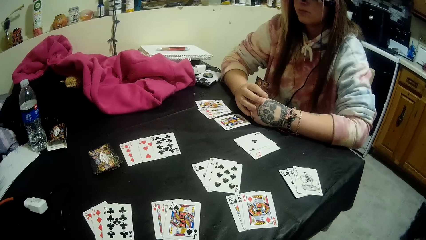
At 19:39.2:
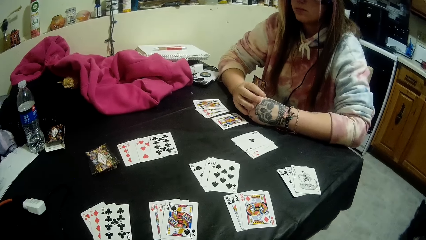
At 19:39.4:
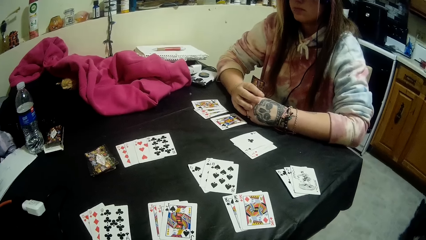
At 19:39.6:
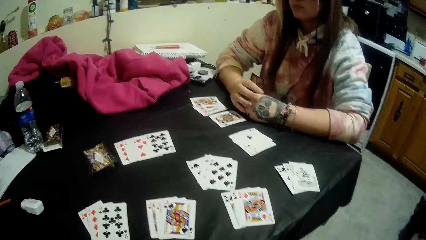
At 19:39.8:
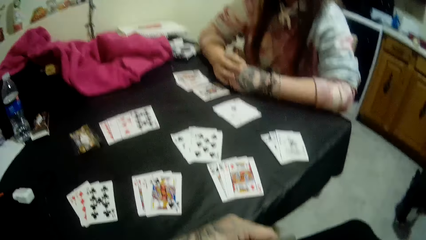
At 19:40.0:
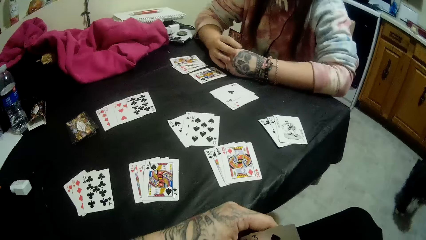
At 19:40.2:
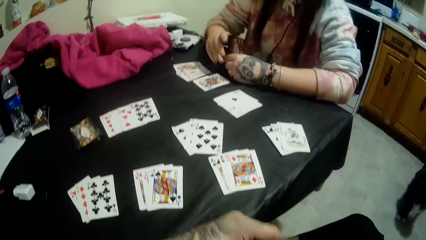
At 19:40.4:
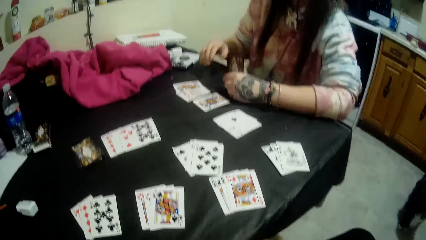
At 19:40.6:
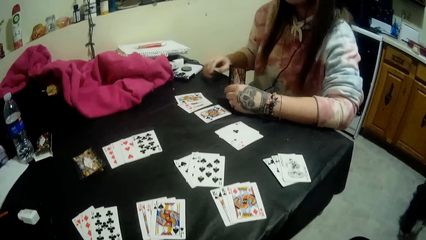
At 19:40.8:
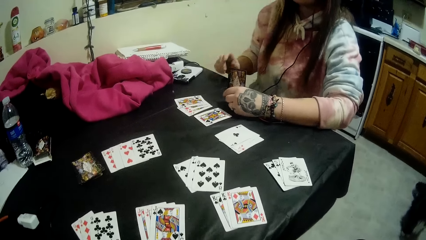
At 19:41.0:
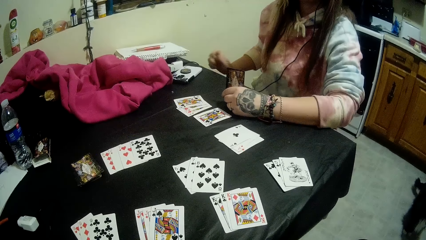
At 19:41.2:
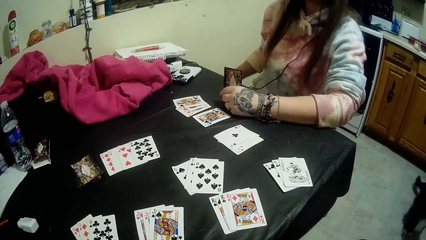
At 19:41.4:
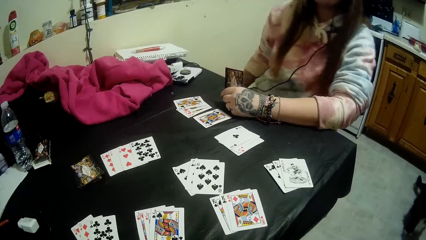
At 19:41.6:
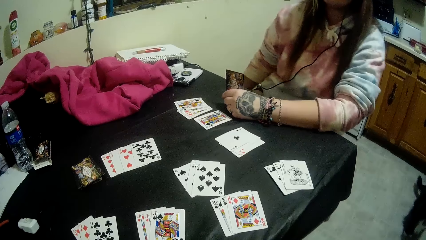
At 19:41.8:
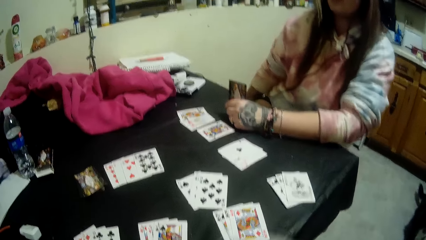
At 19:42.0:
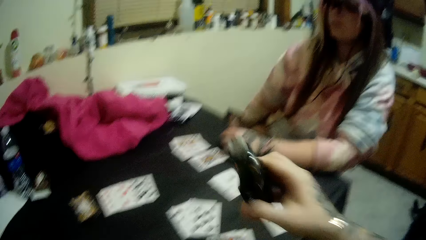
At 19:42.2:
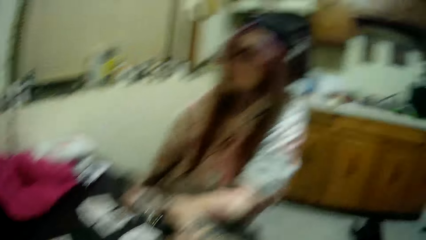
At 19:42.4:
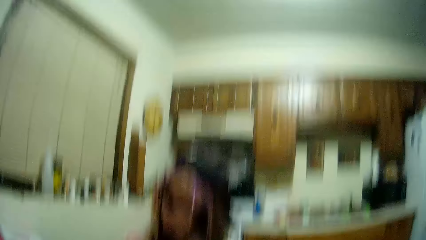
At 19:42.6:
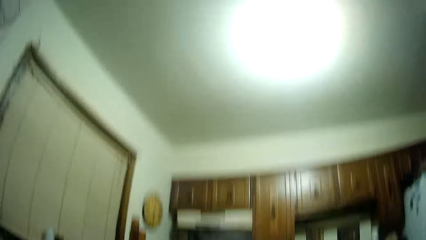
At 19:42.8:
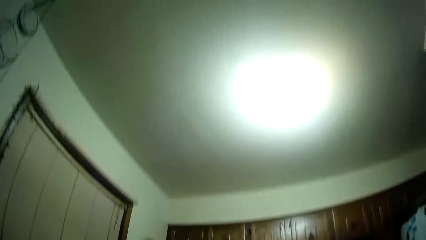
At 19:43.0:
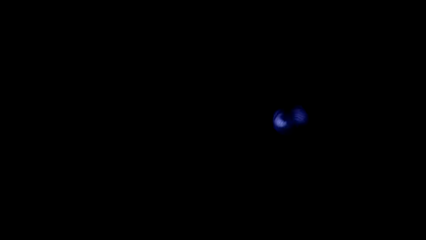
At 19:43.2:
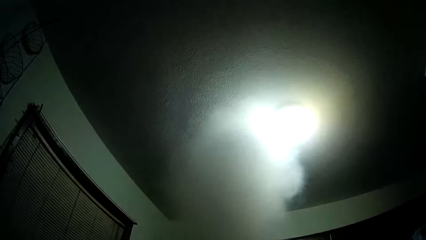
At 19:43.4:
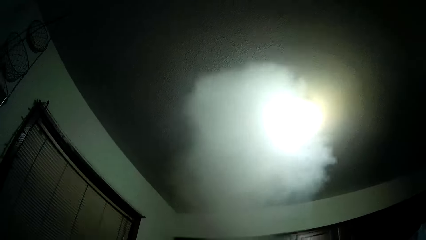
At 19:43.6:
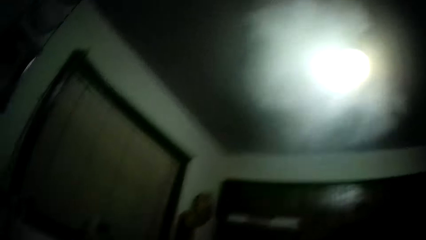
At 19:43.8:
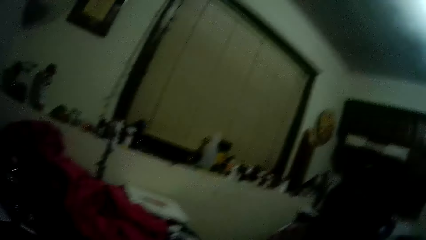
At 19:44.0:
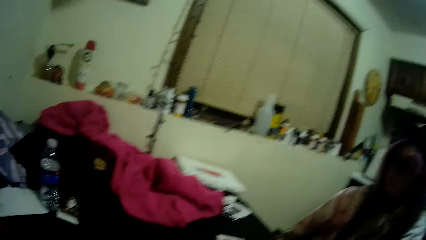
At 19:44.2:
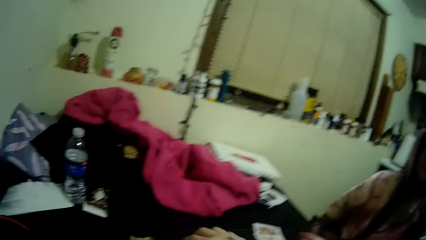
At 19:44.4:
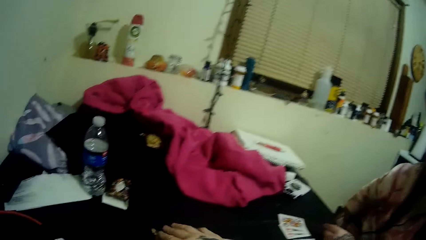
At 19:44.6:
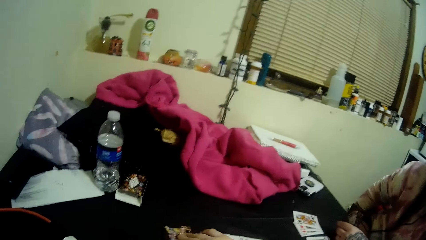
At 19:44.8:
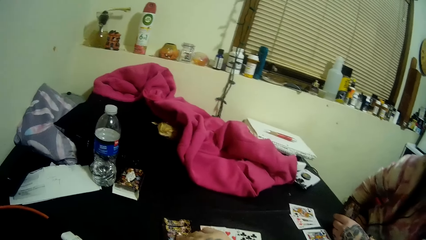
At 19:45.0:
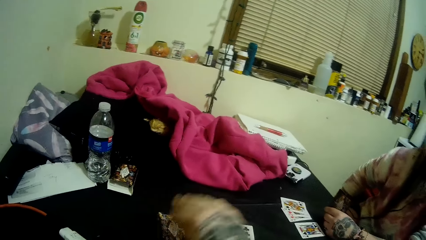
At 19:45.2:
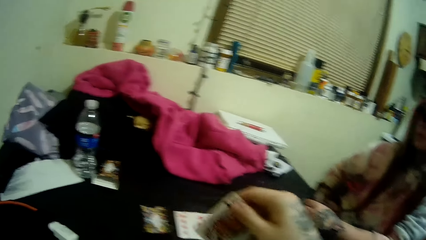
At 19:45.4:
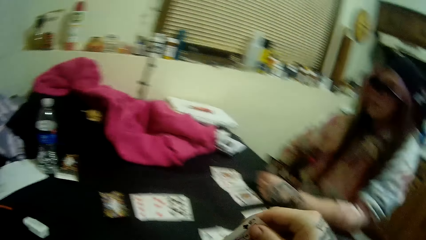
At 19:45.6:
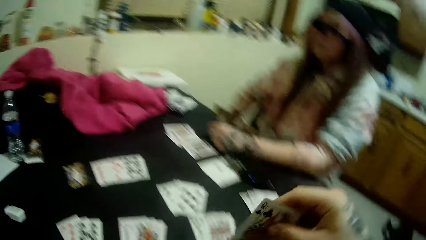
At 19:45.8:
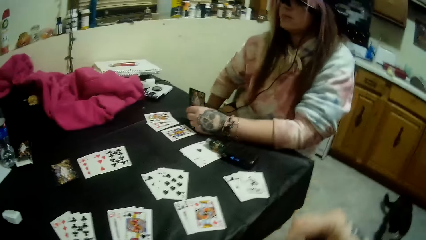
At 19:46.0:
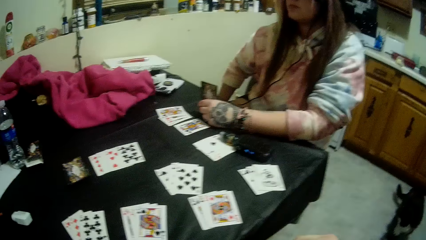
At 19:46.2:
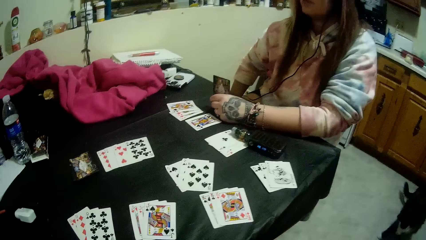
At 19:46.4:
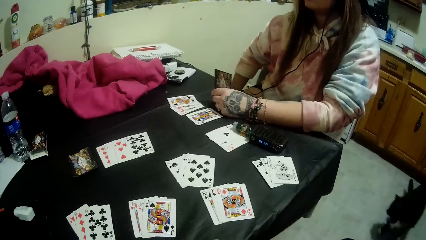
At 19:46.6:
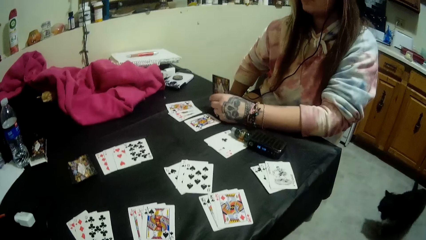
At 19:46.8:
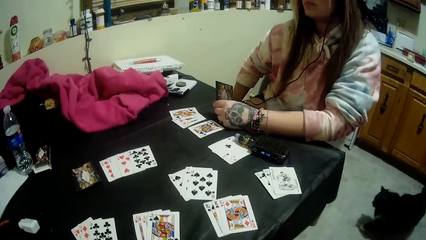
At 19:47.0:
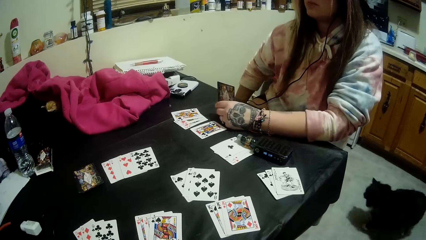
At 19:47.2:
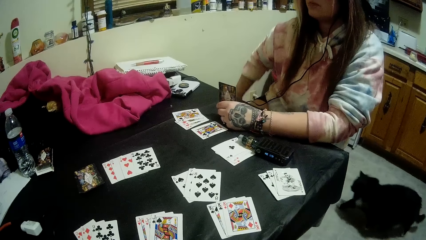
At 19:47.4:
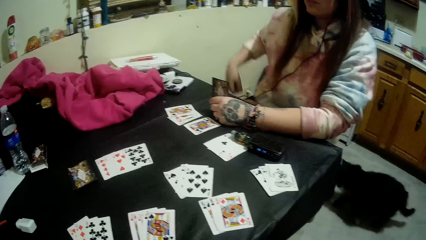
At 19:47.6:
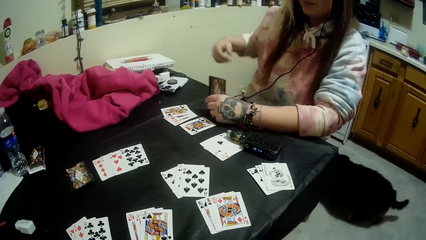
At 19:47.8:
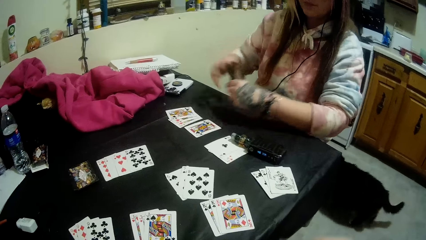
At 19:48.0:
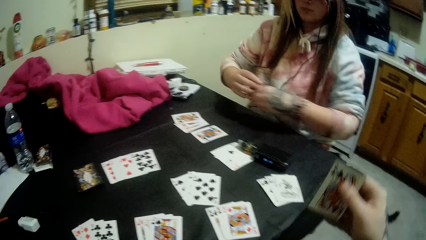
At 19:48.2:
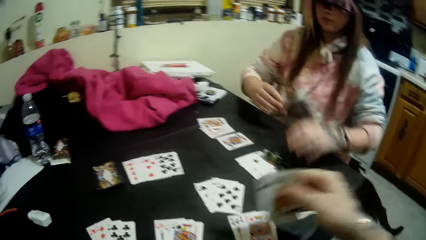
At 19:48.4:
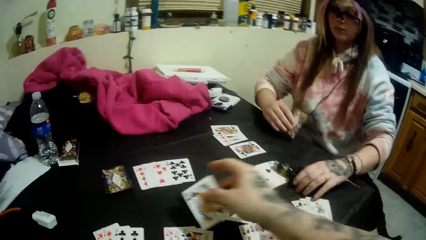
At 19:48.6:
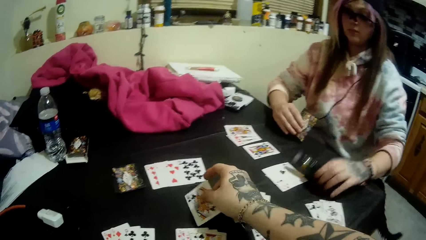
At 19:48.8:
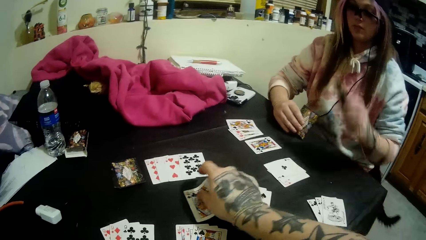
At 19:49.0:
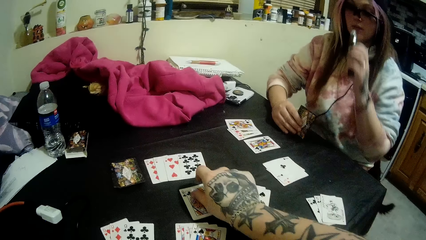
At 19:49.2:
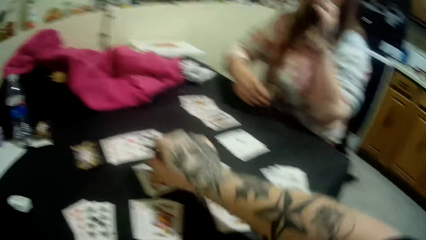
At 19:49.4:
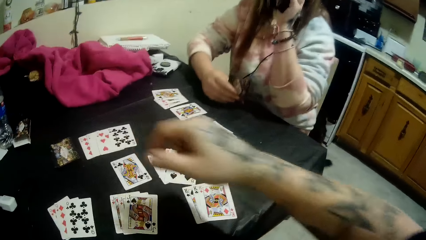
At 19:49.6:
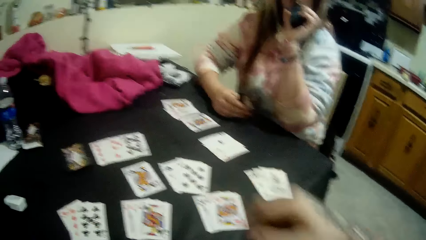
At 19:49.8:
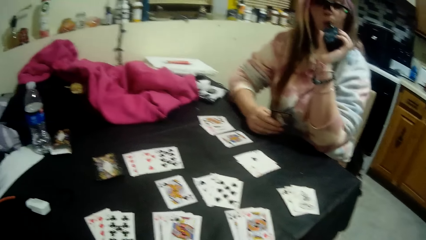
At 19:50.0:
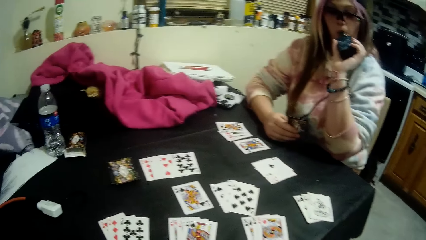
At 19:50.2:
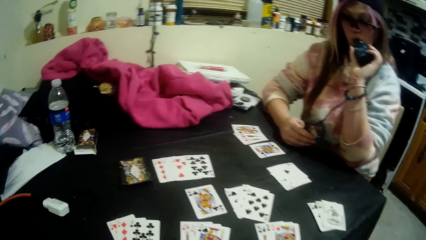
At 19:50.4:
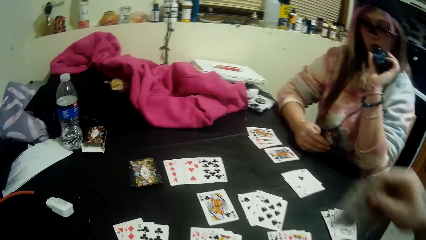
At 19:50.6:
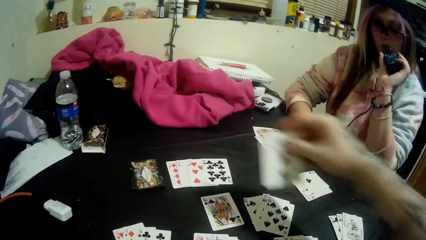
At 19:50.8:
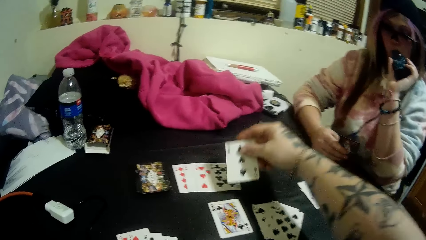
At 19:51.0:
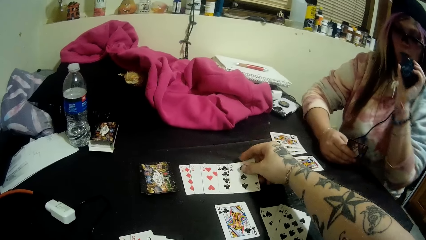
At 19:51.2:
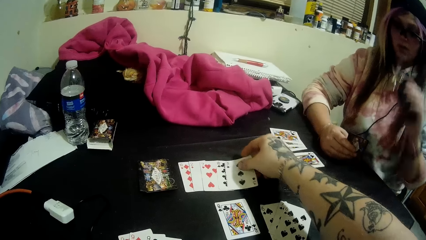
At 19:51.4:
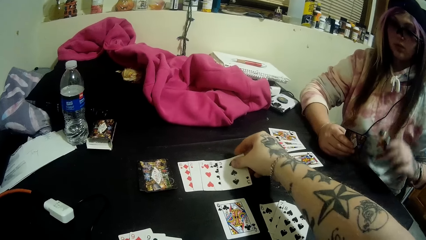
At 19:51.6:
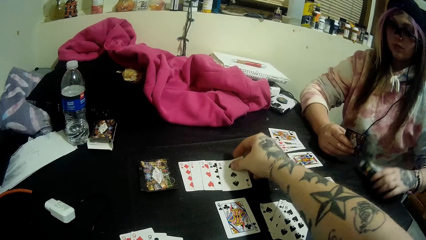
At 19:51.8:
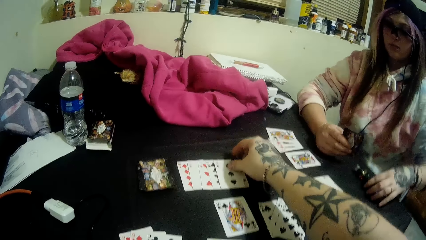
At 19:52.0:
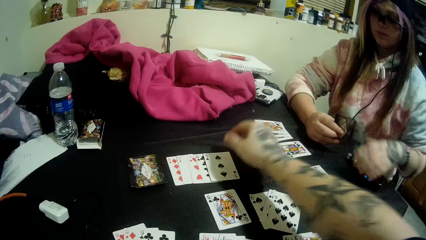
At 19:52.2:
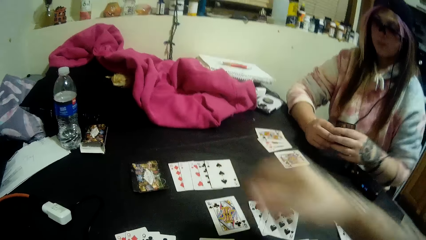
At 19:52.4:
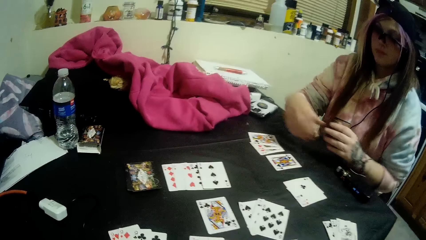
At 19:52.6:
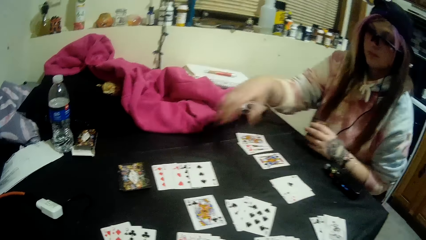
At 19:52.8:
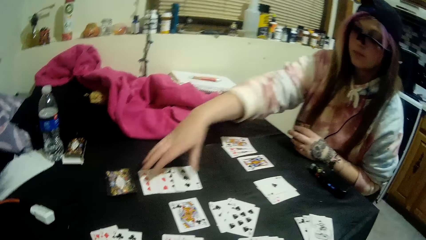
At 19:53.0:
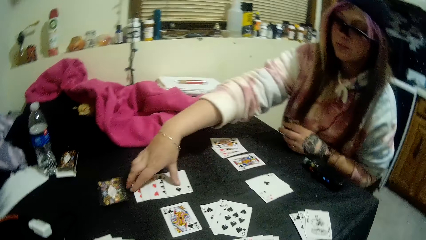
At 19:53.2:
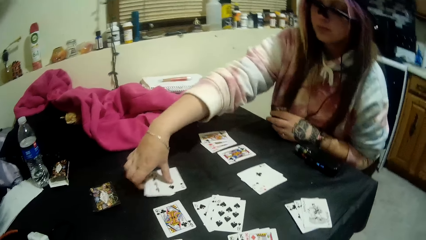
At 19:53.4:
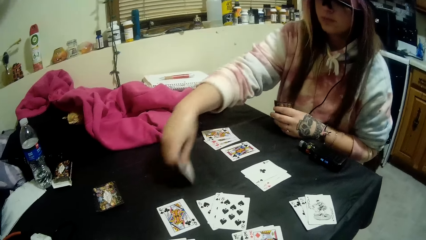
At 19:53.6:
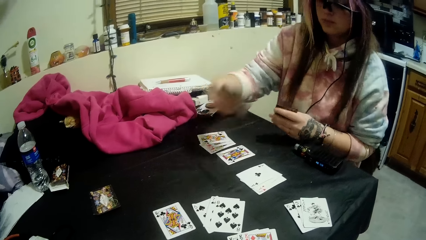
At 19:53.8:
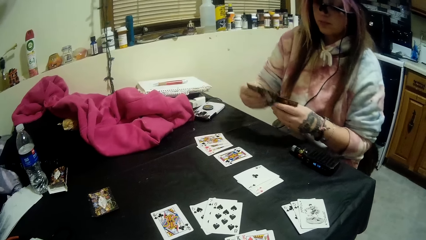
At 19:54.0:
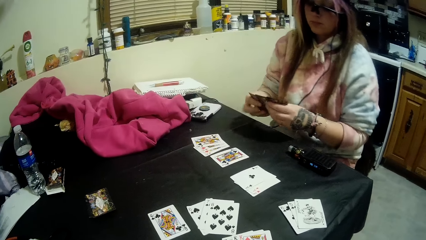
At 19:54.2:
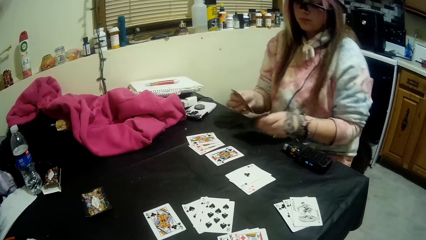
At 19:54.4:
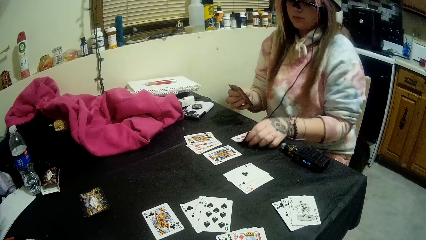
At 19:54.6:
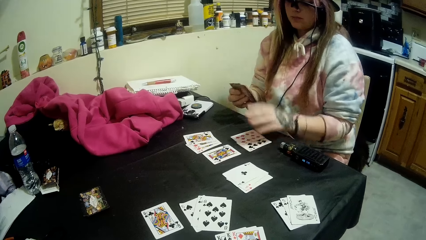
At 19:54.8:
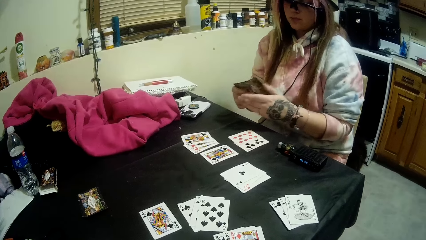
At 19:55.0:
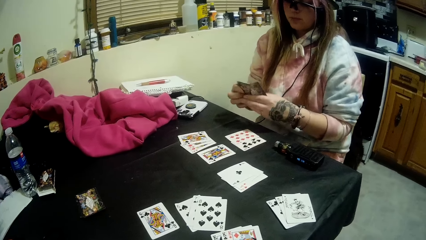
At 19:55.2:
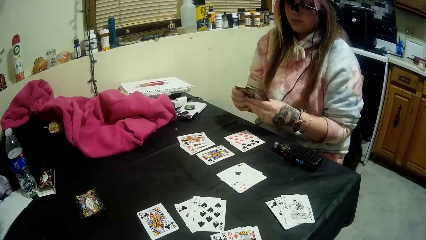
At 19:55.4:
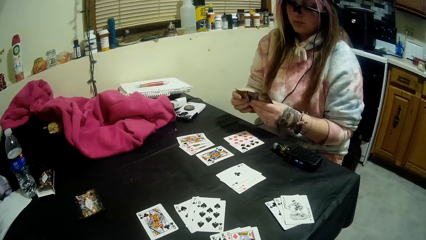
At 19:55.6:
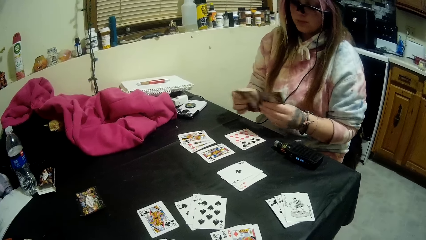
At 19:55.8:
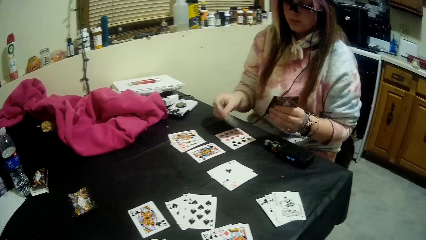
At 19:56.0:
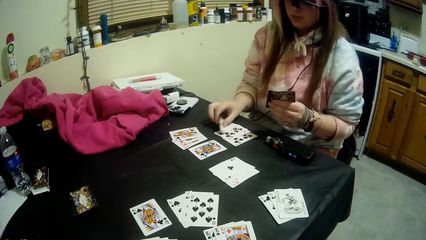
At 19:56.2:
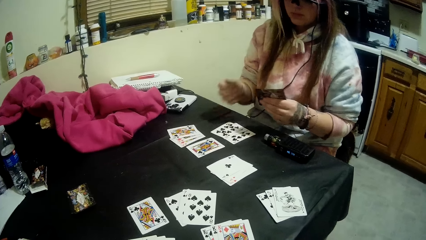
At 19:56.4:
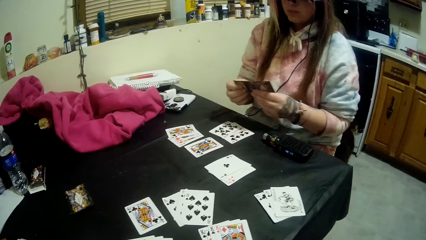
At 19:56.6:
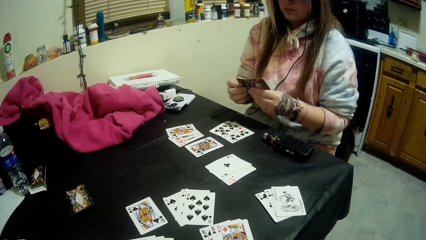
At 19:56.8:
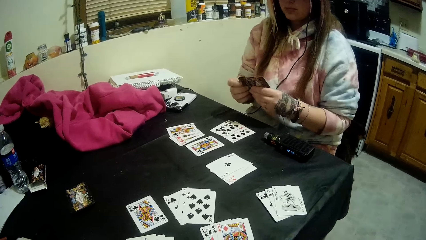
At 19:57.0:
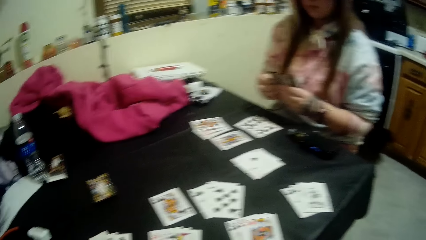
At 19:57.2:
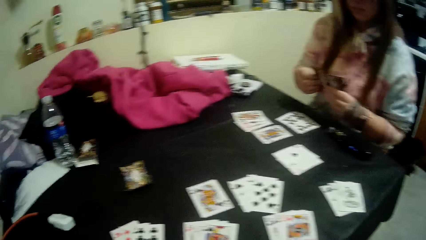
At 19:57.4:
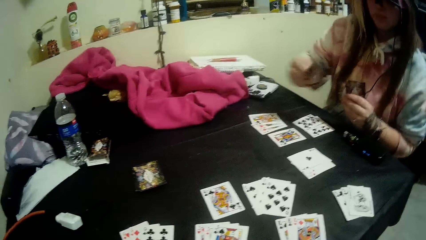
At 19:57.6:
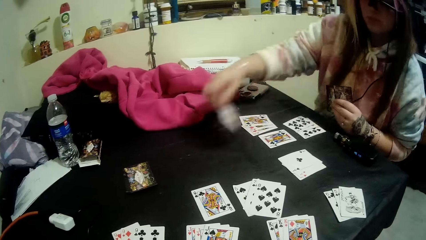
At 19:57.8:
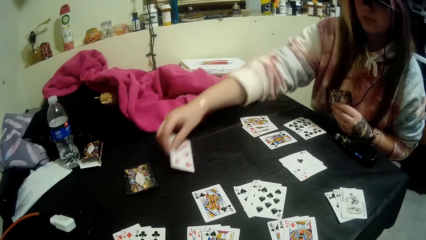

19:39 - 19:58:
The camera wearer looks at the table. A woman adjusts her cloth with her right hand. The camera wearer holds the vape or bottle of liquid smoke with his hand. He blows out the liquid smoke from his mouth. He looks at the ceiling. He picks up a card from the closed deck of cards with his right hand. He looks at the bottle. He holds the card. A cat walks behind the woman. The woman holds the cards. The woman picks up the bottle of liquid smoke with her left hand. The camera wearer drops a card on the table with his right hand. The woman puts the bottle of smoke in her mouth and smokes the vape. The camera wearer drops a card on the pile of cards with his right hand. The woman drops the bottle of liquid smoke on the table with her left hand, picks up the pile of cards from the table with her right hand, holds the cards, drops a pair of cards on the table with her left hand. The woman holds the cards, drops a card on the pair of cards on the table with her right hand, holds the cards. The cat walks away from the woman.
